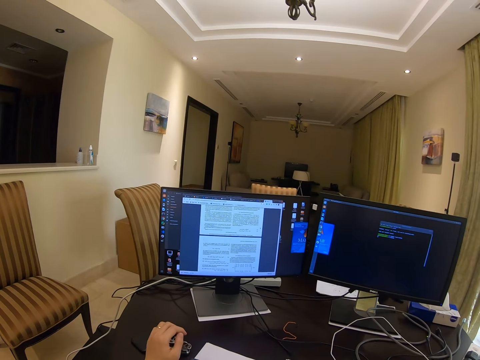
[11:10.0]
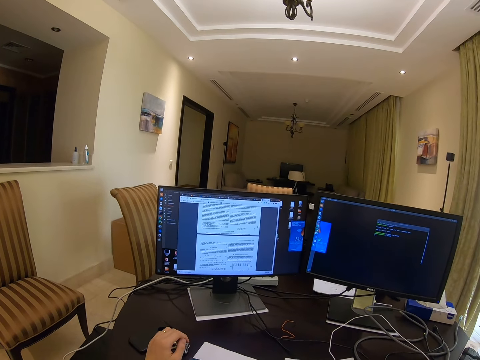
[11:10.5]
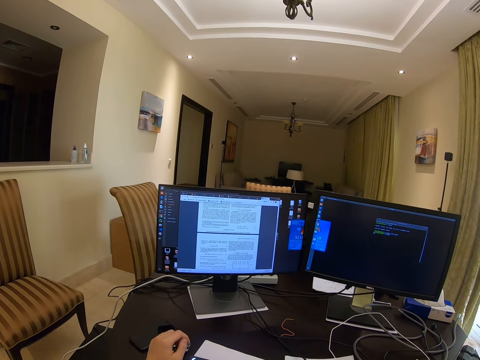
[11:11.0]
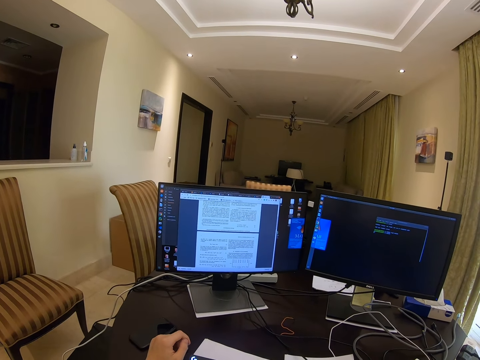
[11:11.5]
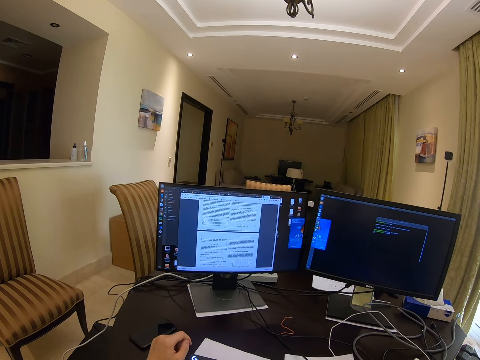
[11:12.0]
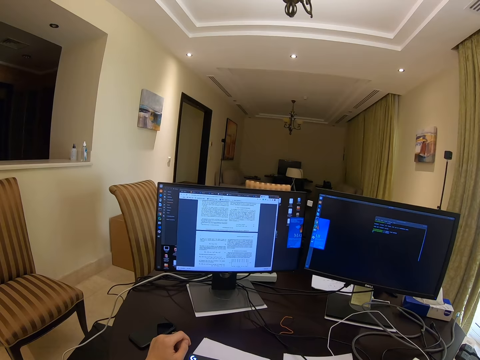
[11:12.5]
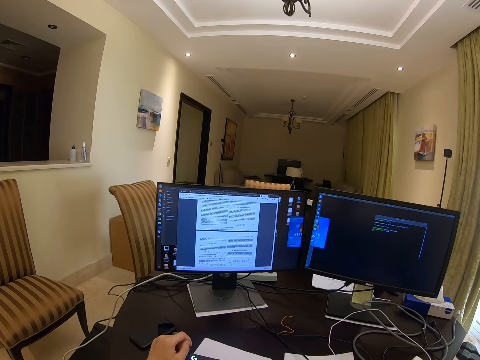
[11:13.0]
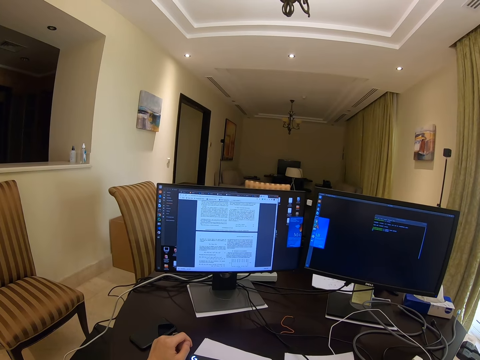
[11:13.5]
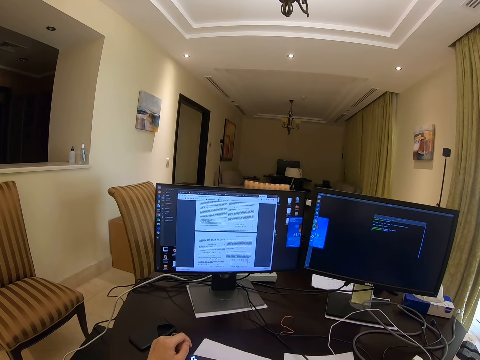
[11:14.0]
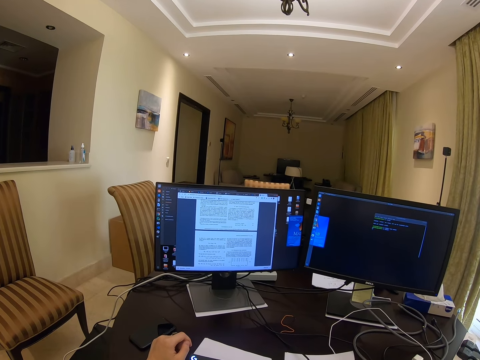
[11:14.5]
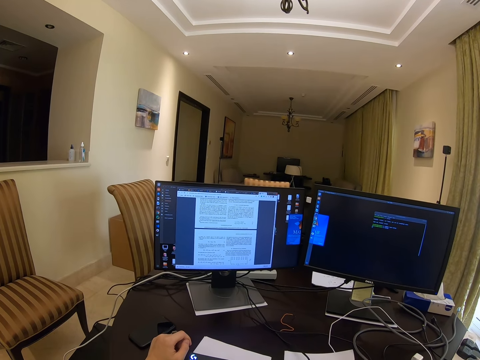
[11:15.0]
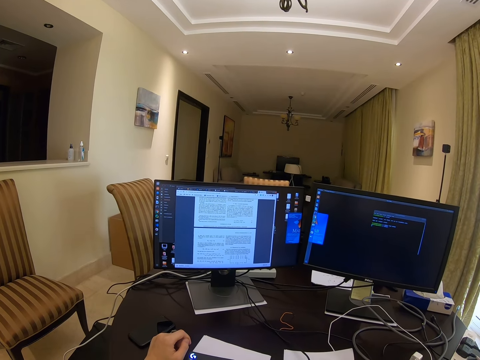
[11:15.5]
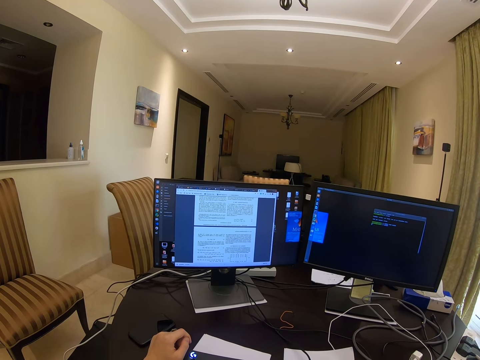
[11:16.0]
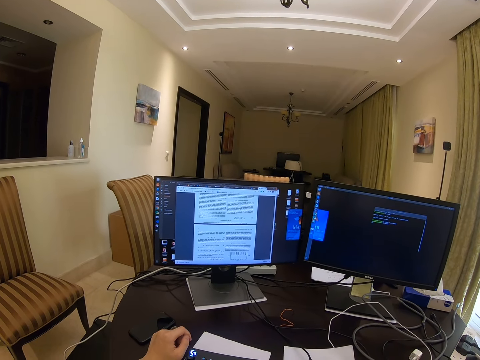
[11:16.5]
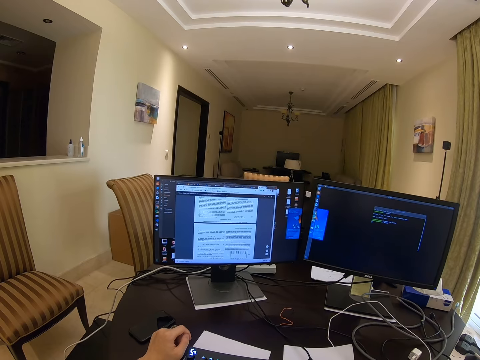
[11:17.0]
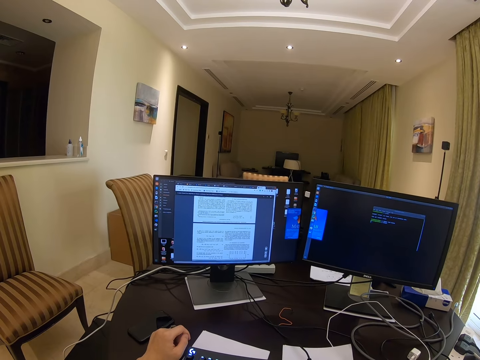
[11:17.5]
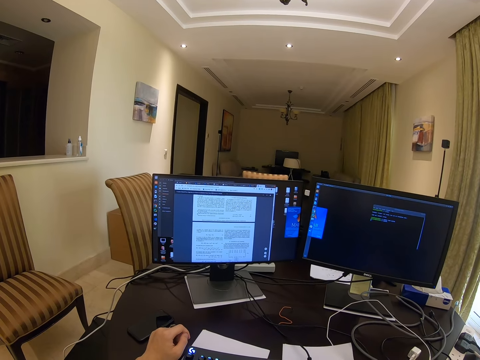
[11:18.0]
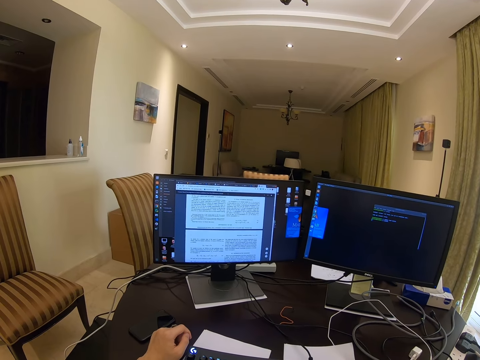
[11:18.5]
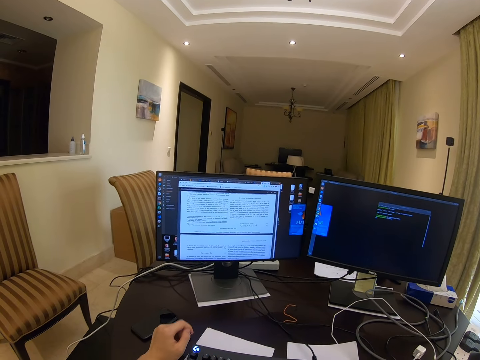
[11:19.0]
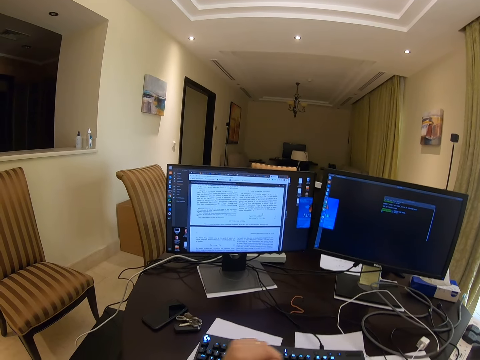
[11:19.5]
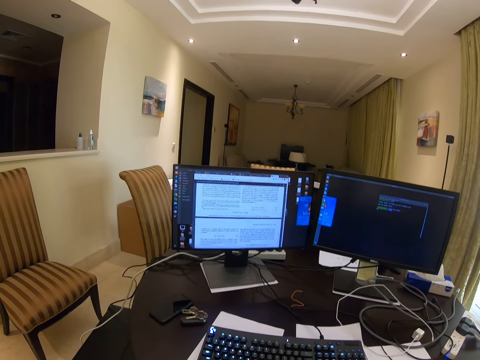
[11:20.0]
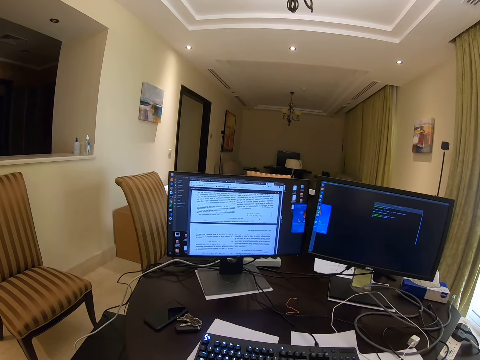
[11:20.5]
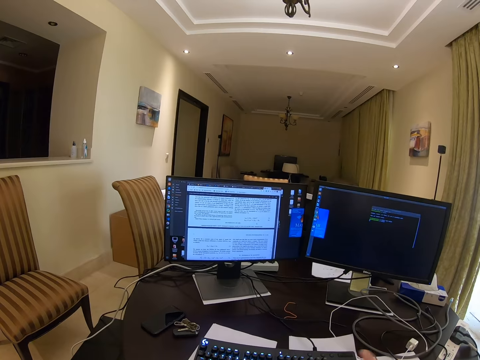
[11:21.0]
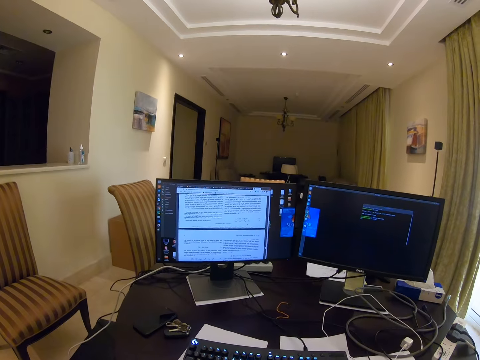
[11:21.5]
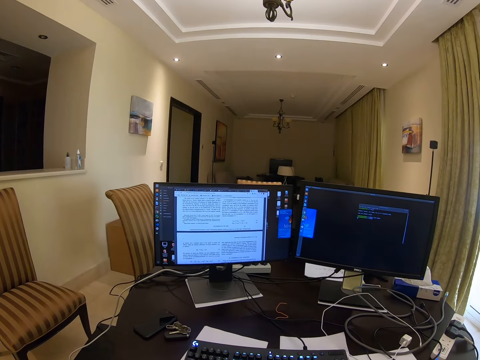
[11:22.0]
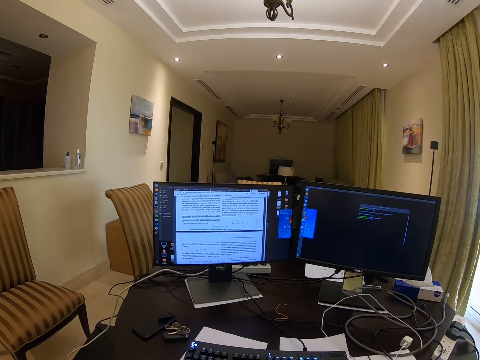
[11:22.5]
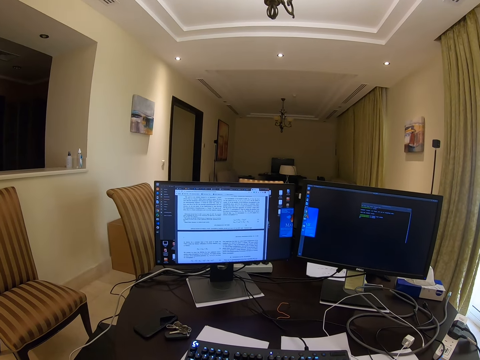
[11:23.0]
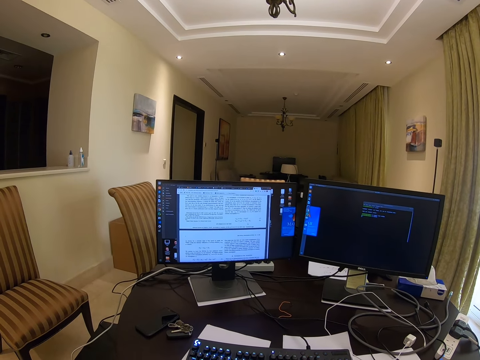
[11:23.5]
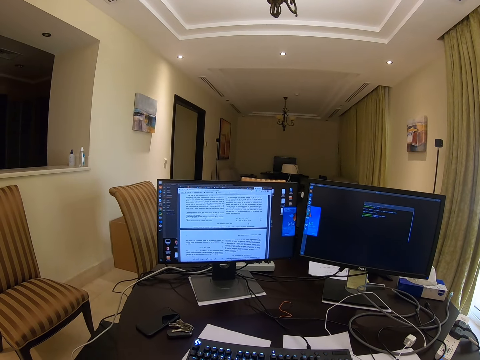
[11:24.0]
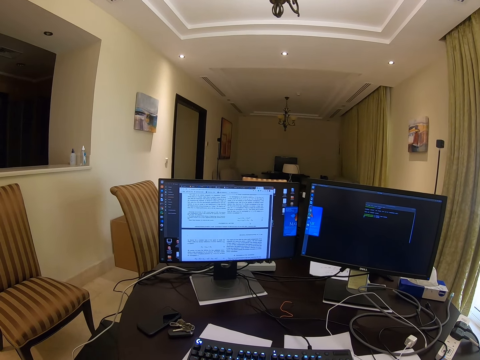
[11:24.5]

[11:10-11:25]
The camera wearer moves the left hand. They move a hand.

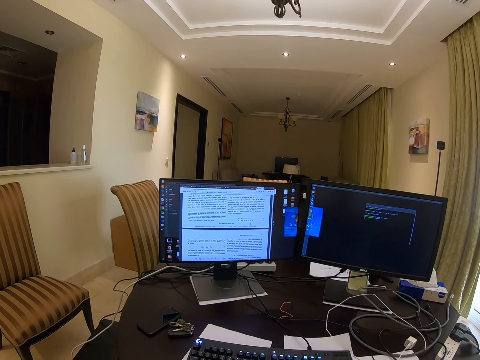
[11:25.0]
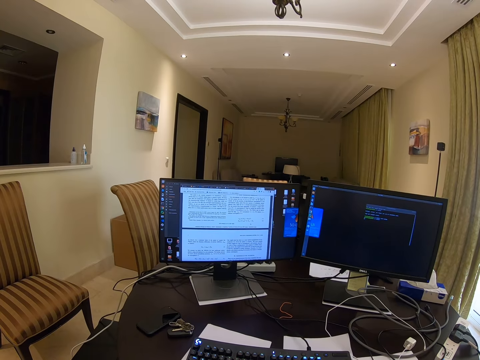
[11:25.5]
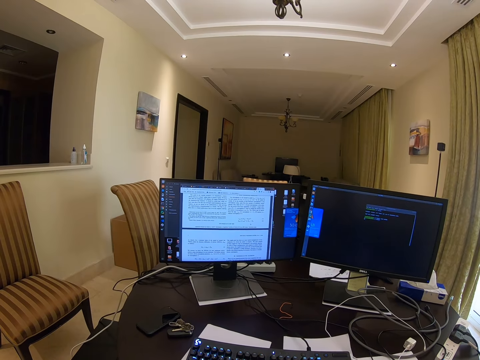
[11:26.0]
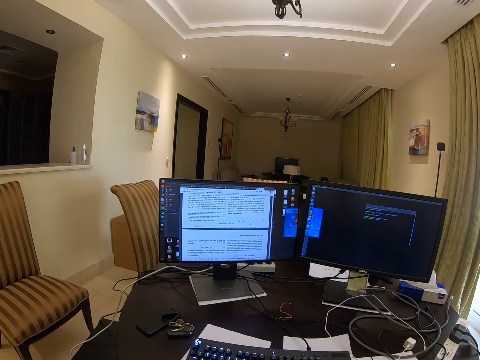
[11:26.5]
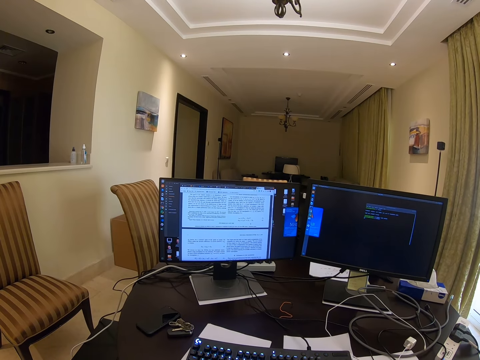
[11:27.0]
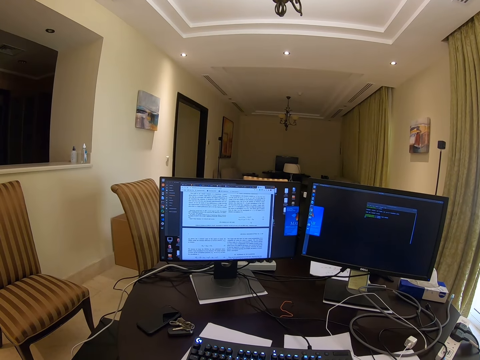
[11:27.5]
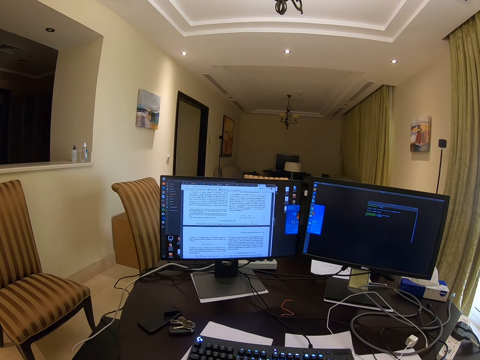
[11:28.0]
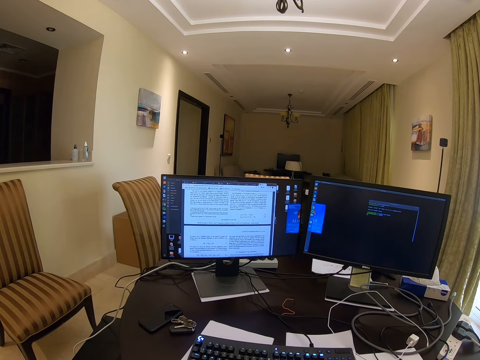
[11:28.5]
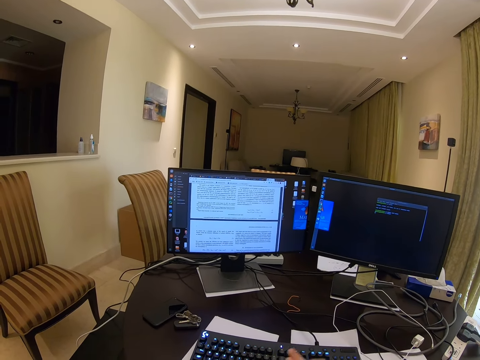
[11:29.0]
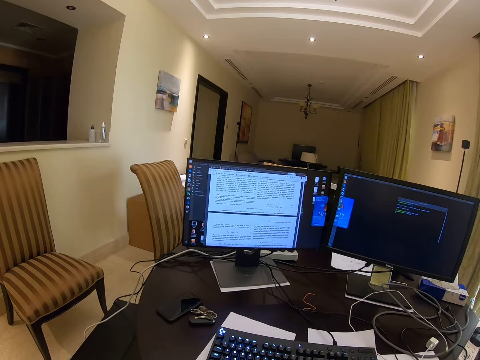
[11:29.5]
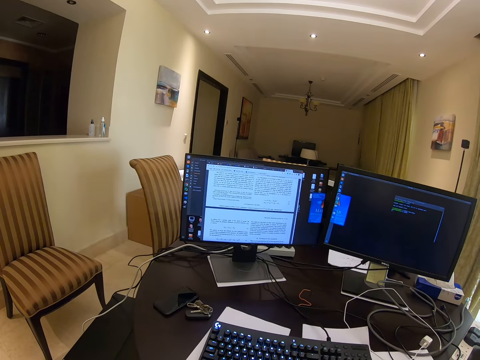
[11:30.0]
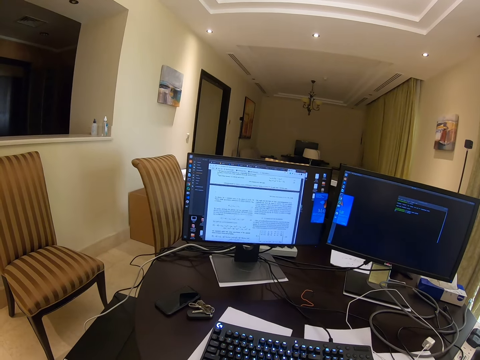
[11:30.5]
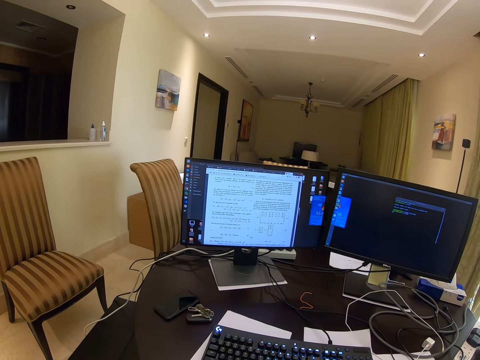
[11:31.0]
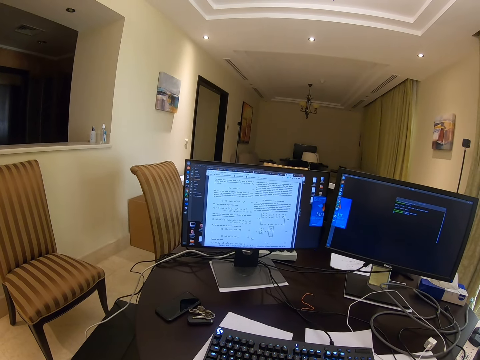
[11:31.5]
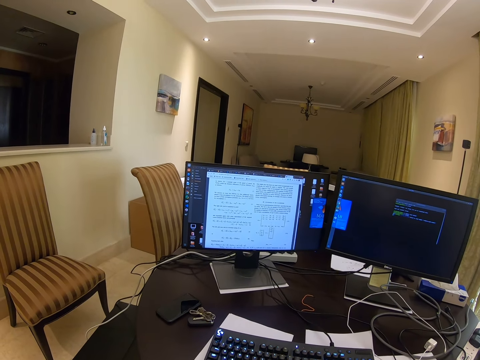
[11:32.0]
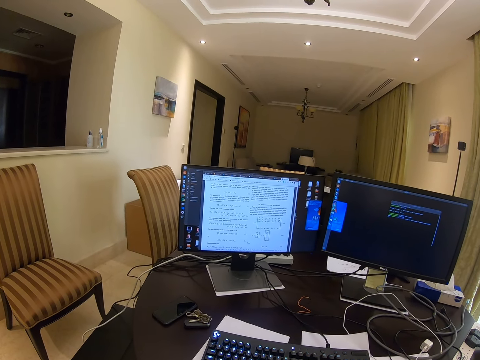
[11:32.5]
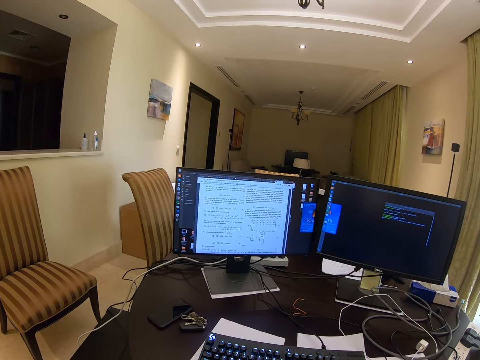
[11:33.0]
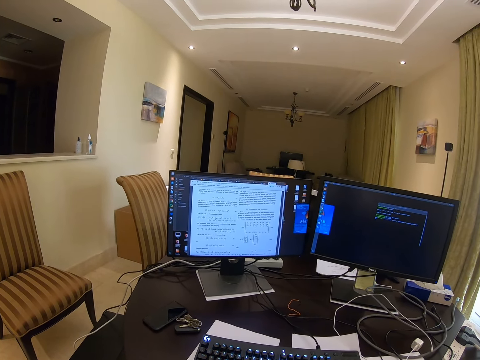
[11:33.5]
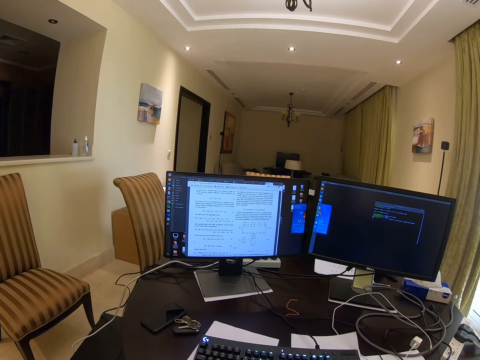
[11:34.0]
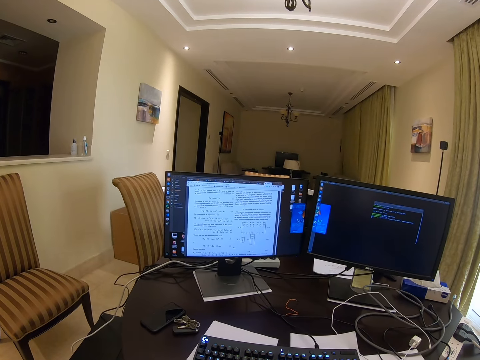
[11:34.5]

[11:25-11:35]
The camera wearer moves a hand.
